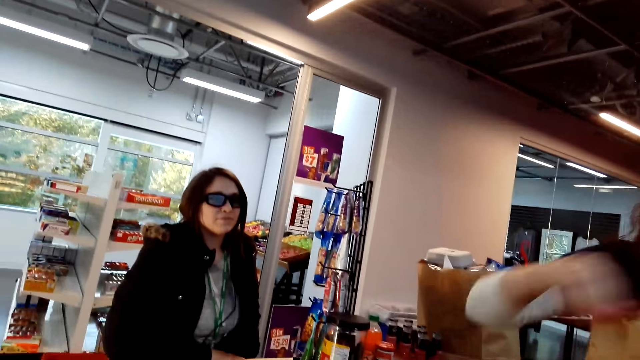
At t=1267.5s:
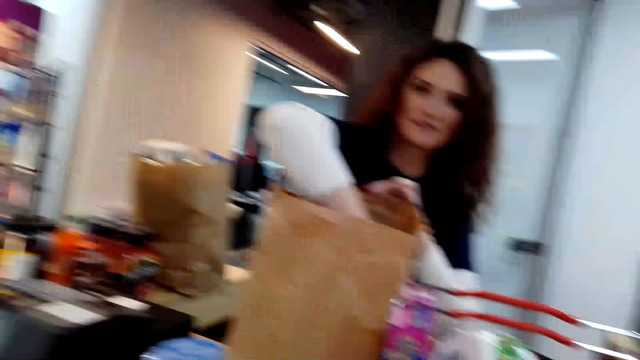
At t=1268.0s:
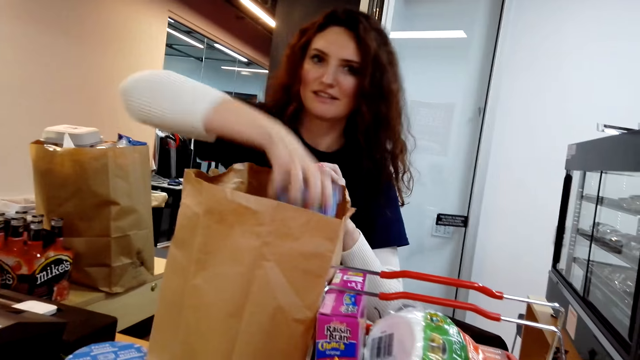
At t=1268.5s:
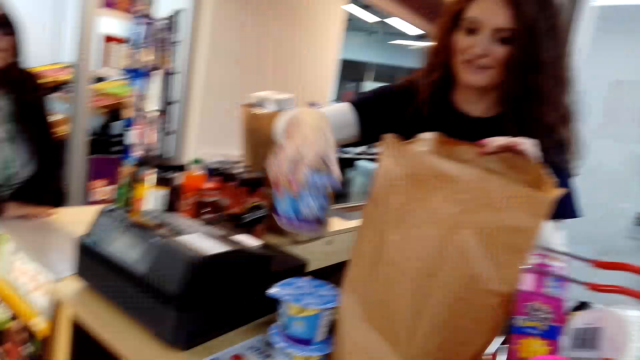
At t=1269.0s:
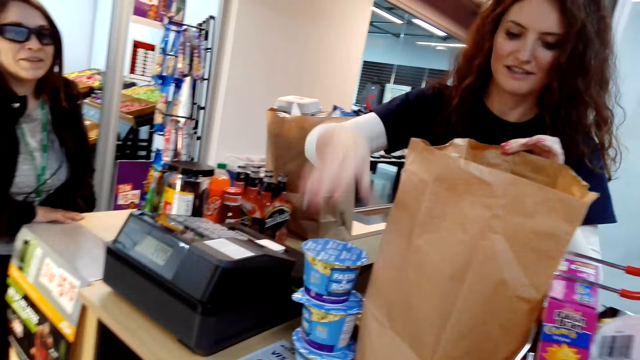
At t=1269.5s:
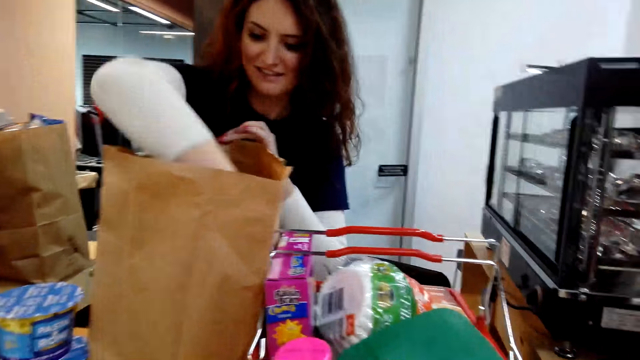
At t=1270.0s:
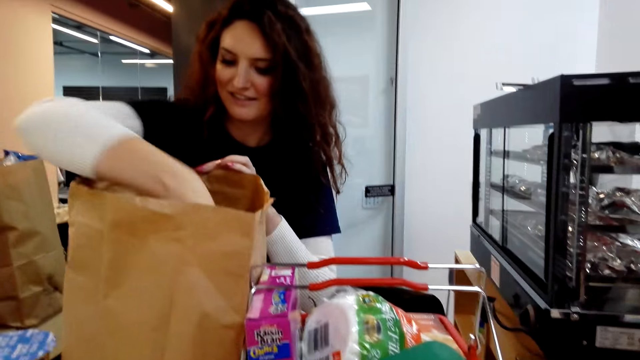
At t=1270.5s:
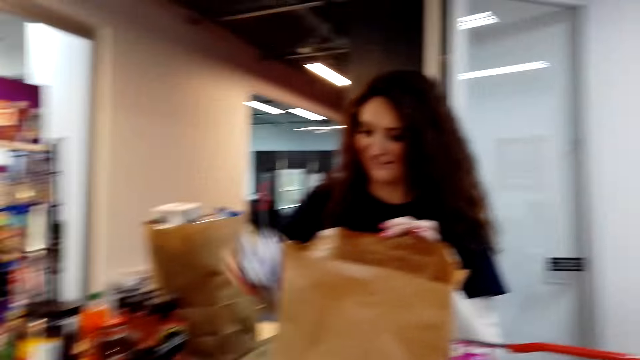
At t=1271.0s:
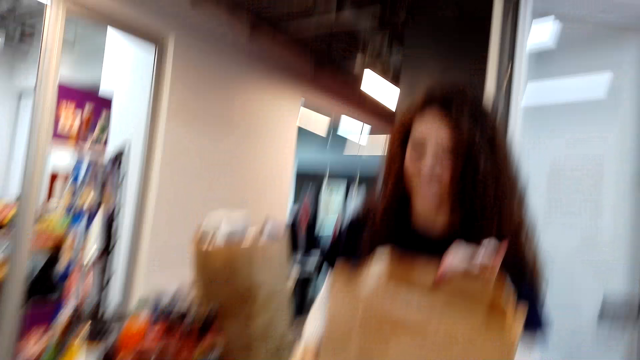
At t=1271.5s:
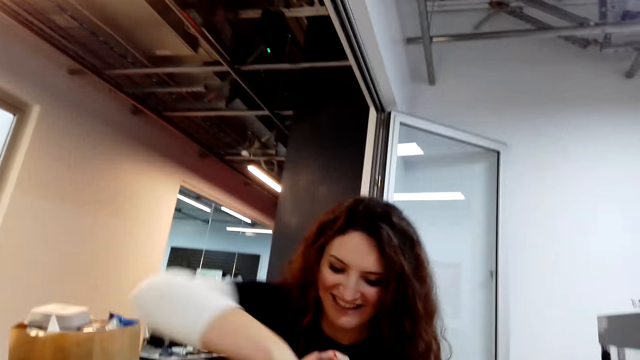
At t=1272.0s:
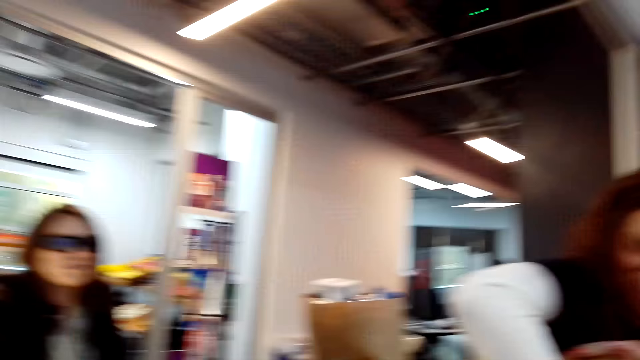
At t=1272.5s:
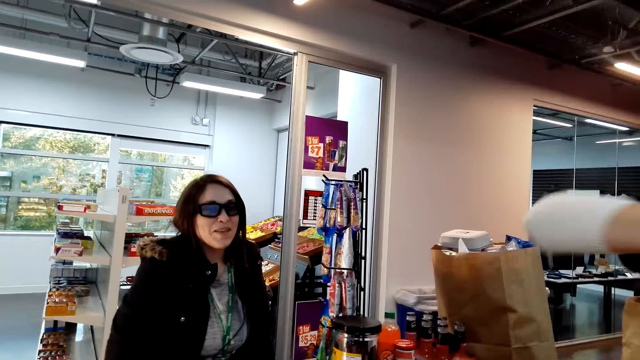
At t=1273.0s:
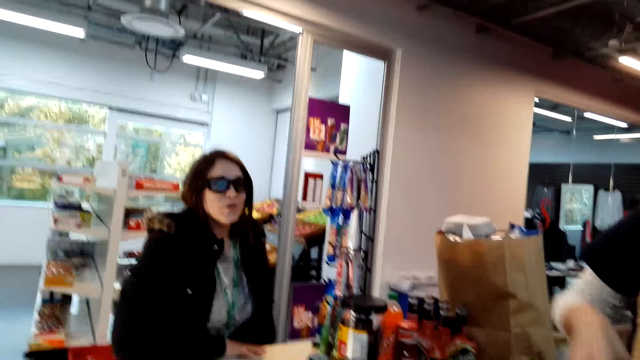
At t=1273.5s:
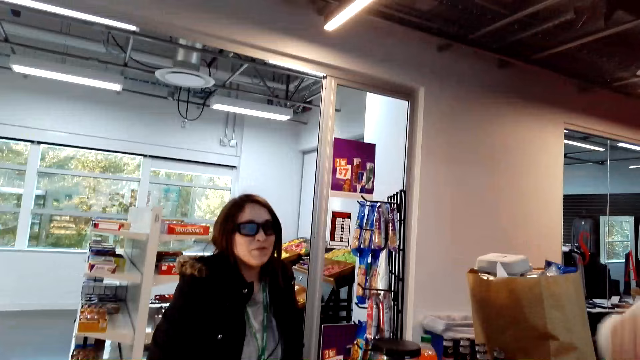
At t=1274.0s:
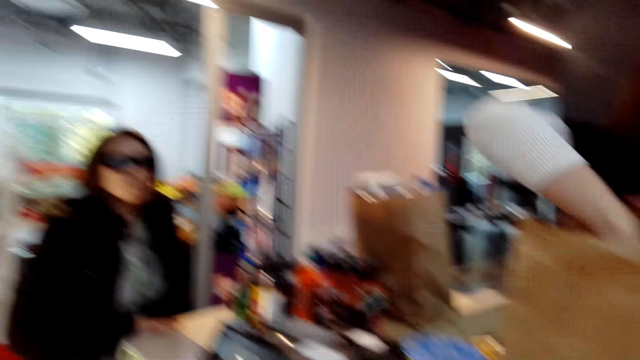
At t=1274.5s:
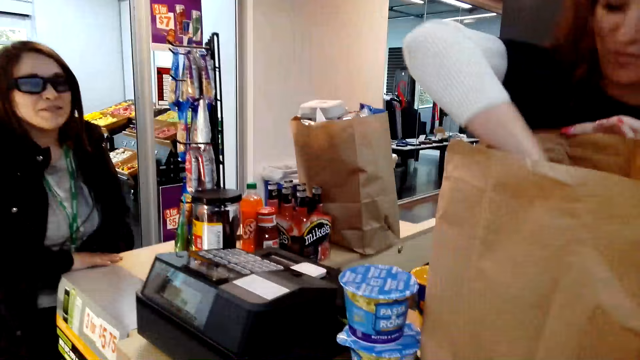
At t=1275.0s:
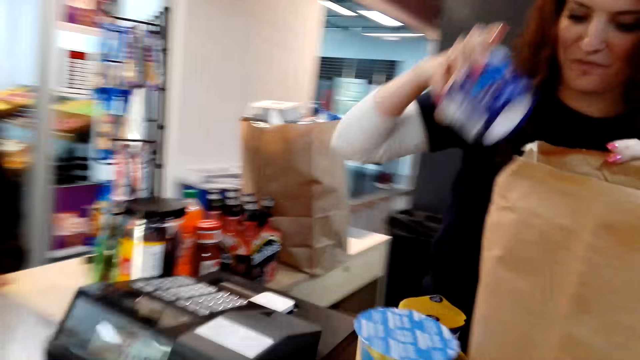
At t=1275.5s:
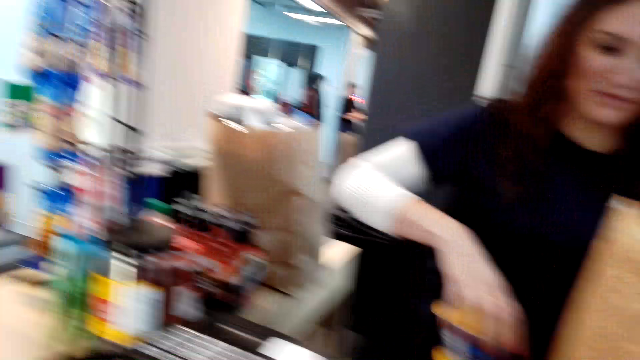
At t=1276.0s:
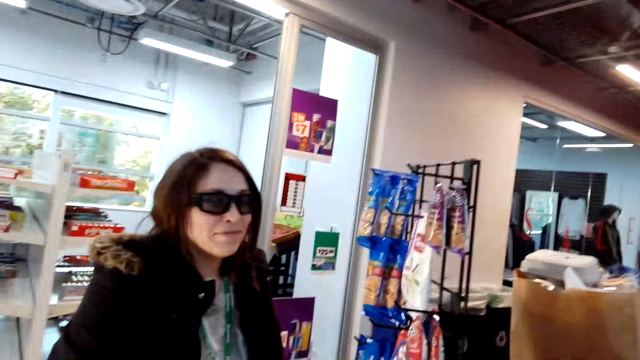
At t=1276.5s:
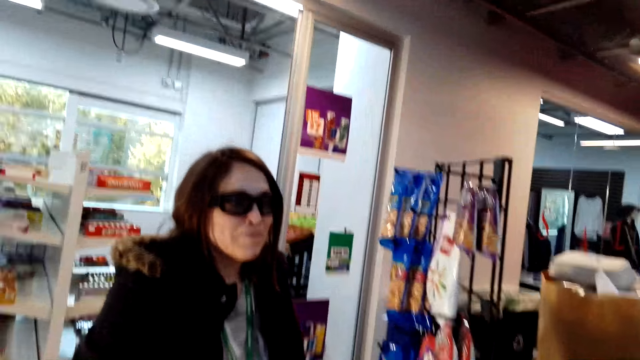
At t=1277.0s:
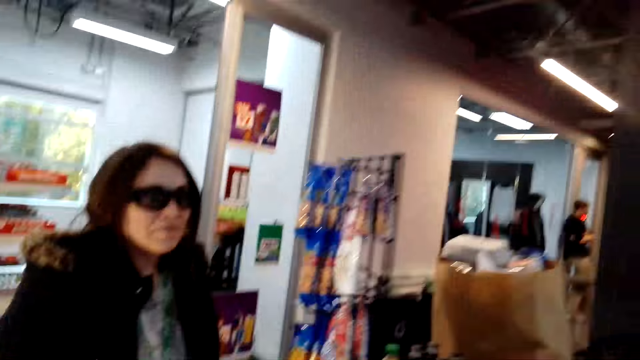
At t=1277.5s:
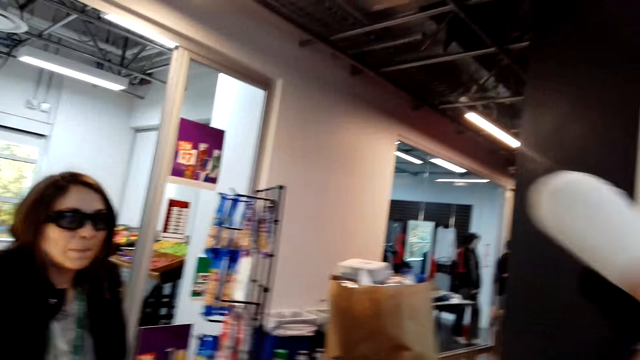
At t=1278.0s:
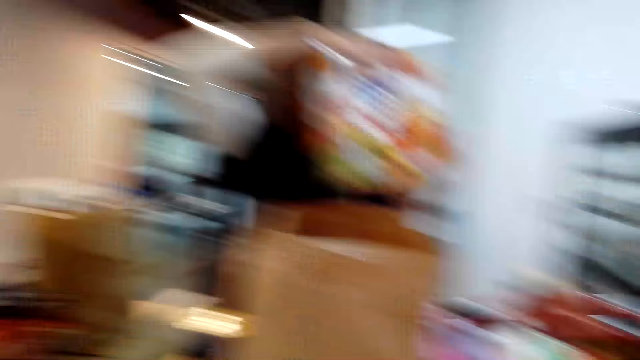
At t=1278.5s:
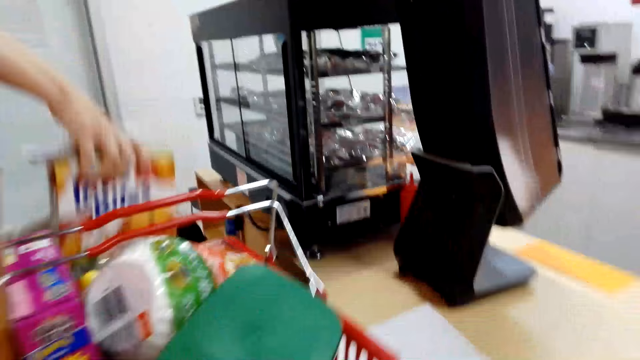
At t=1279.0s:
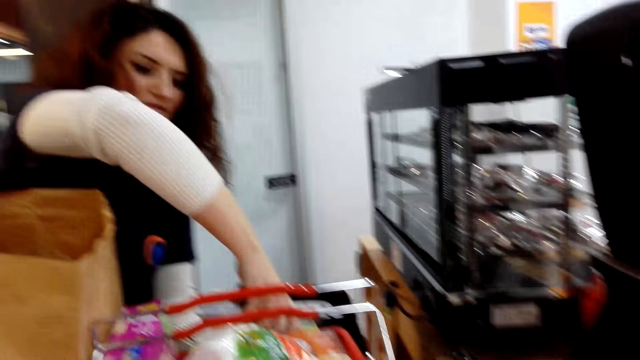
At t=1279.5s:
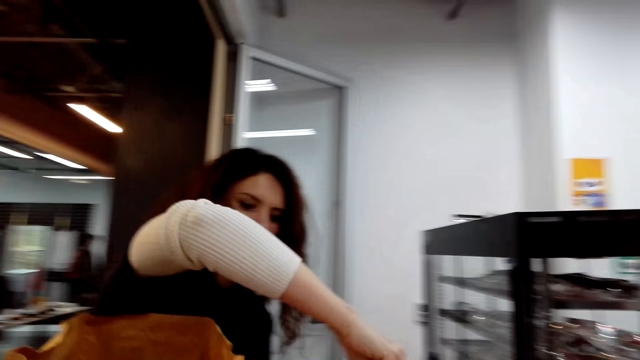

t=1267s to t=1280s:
A woman unpacks the bag. The camera wearer talks to the woman. Another woman talks to the camera wearer and the first woman. The first woman unpacks the bag. The camera wearer talks to the other woman. The first woman unpacks the bag.

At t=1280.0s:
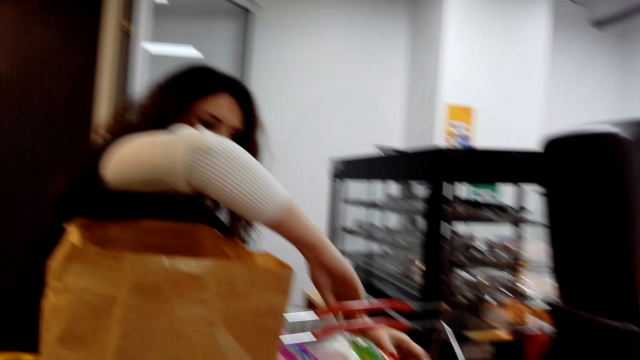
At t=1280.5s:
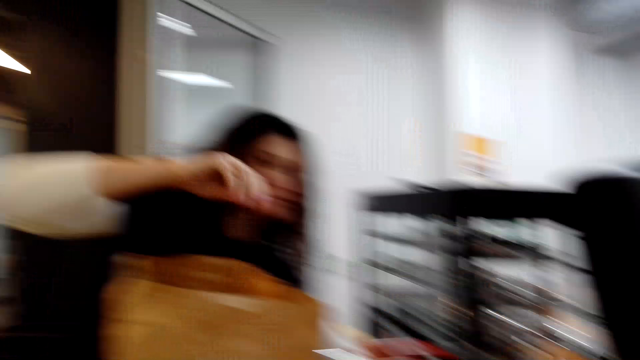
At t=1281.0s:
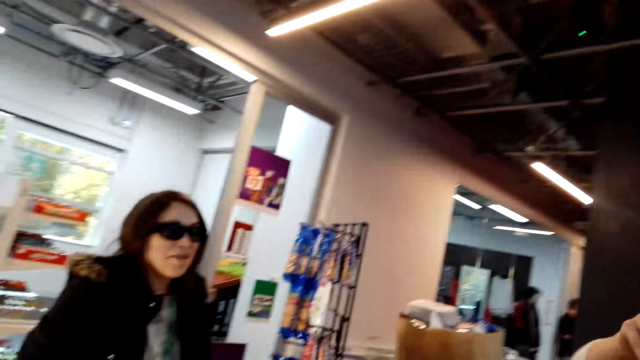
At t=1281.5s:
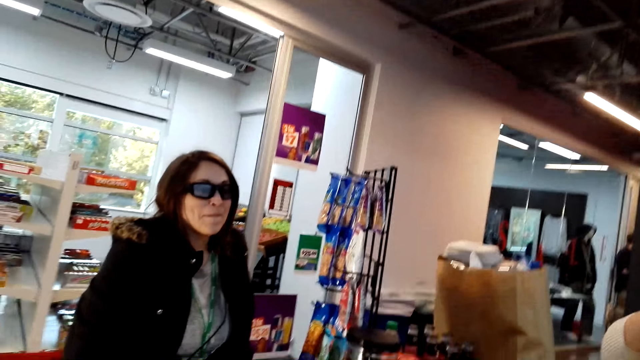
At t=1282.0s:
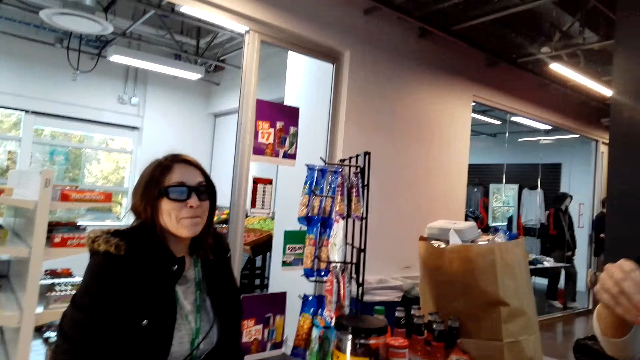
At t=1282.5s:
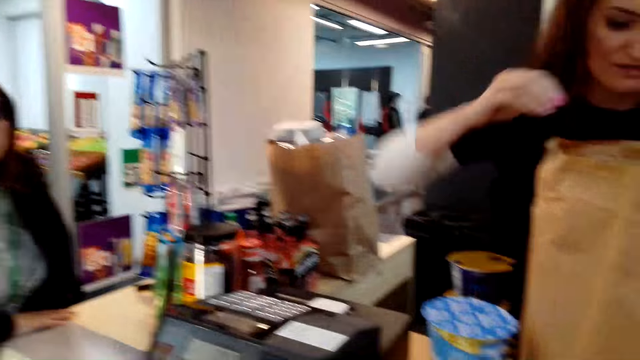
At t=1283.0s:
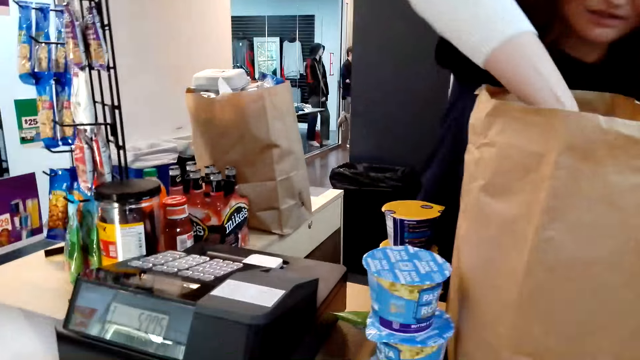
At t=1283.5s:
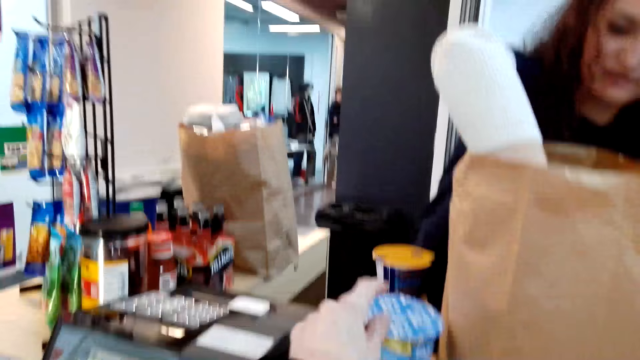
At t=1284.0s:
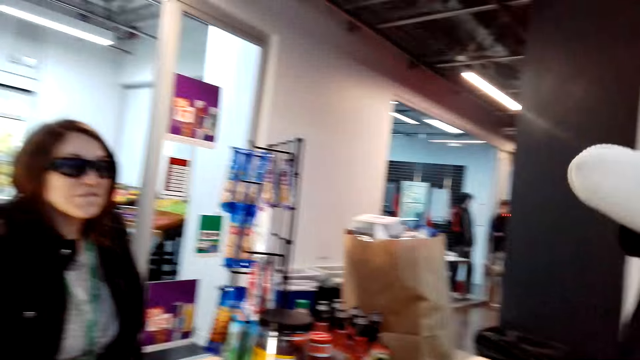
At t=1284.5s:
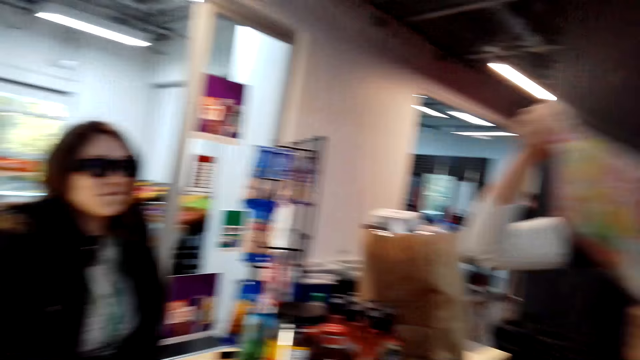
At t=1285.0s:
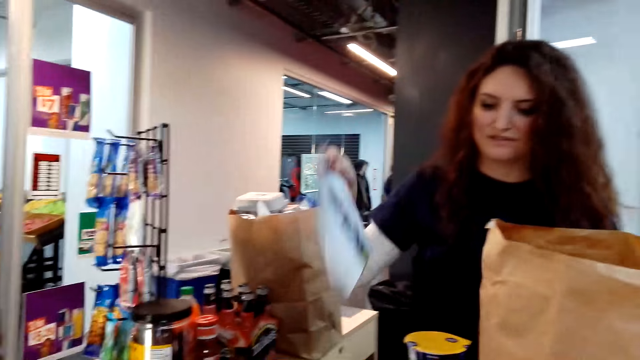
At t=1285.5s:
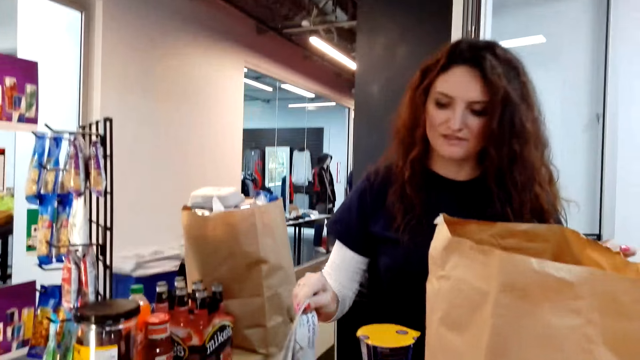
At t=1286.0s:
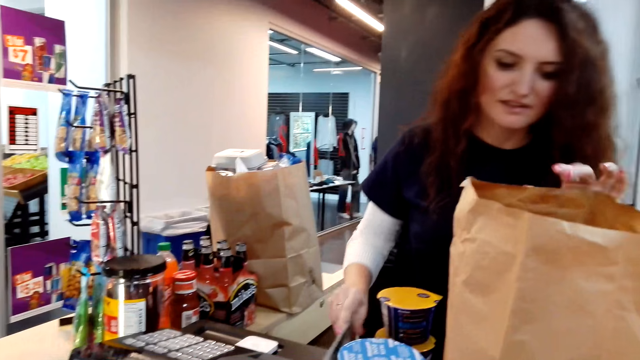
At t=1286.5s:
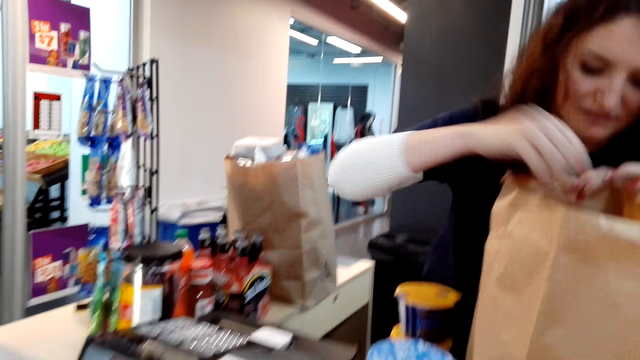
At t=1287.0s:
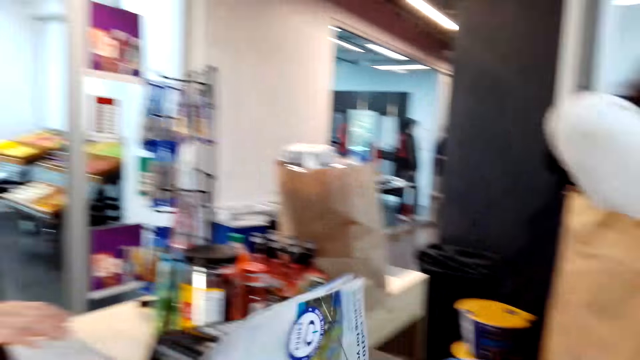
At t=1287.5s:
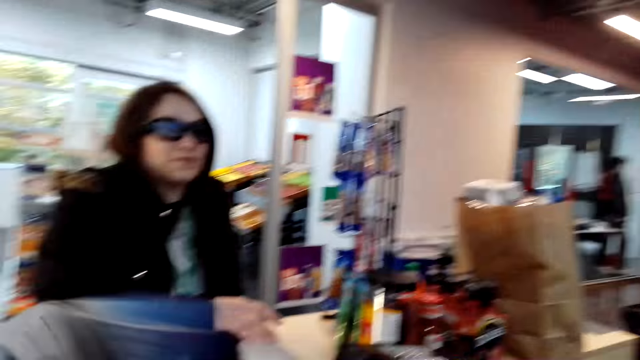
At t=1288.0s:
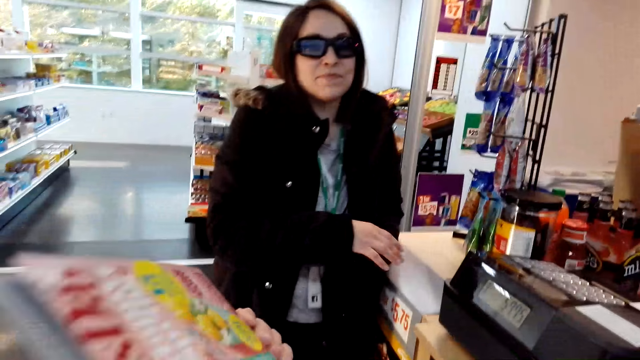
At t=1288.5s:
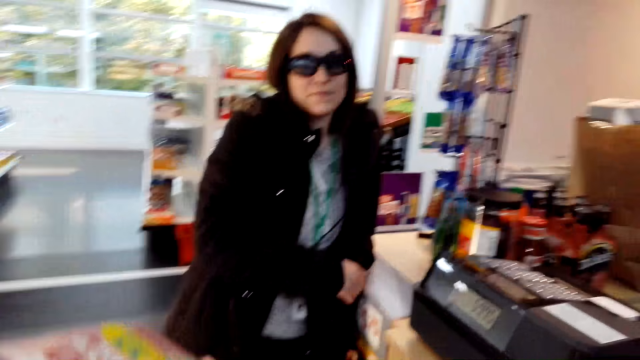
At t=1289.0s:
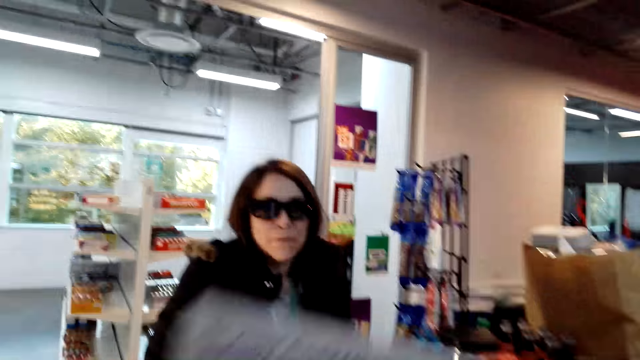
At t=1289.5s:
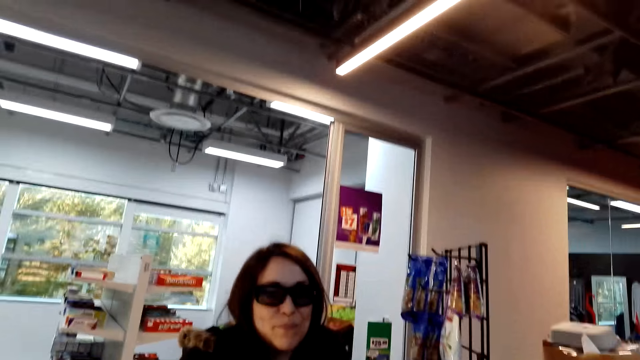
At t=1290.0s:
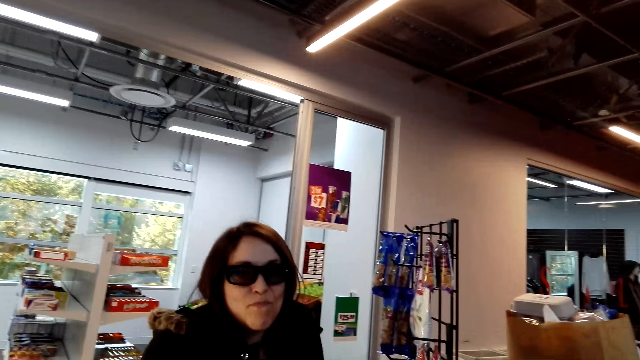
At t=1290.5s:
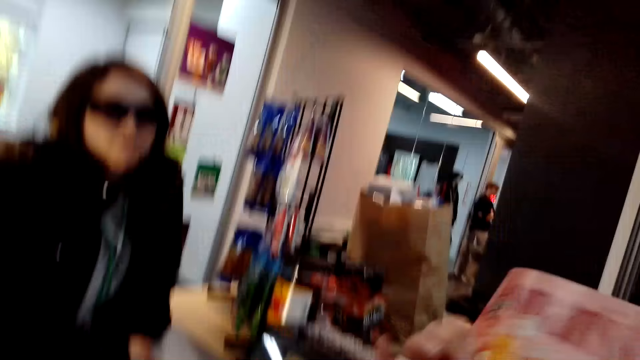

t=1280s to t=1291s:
The camera wearer talks to a woman. Another woman unpacks the bag.
